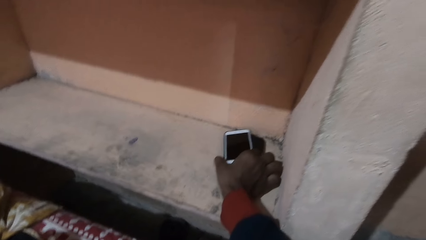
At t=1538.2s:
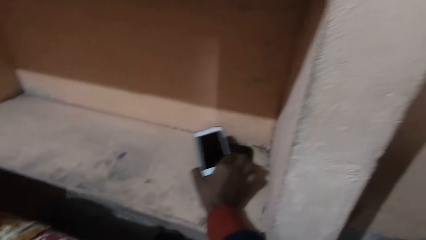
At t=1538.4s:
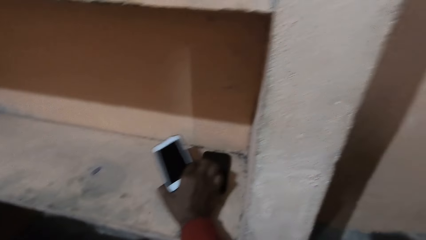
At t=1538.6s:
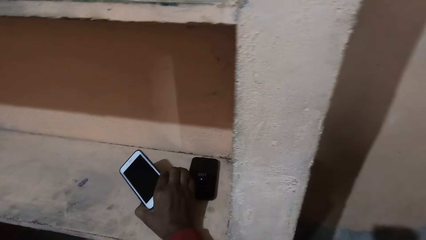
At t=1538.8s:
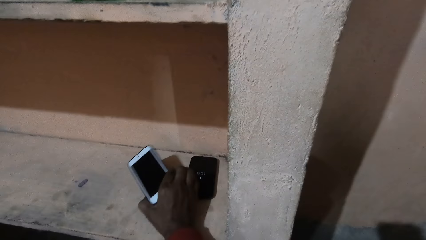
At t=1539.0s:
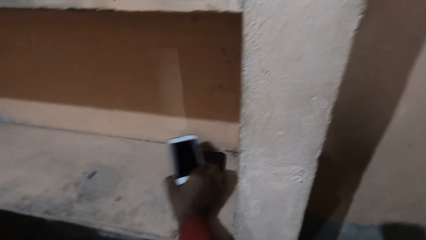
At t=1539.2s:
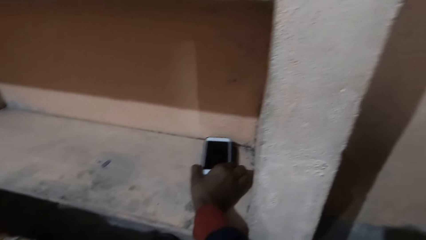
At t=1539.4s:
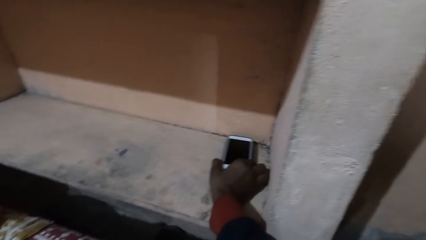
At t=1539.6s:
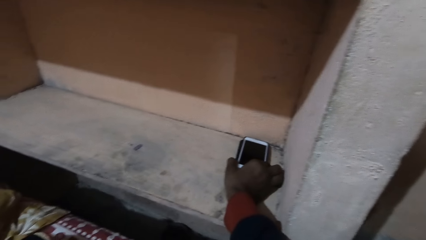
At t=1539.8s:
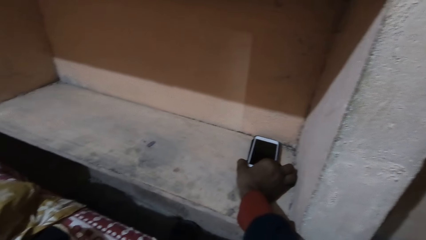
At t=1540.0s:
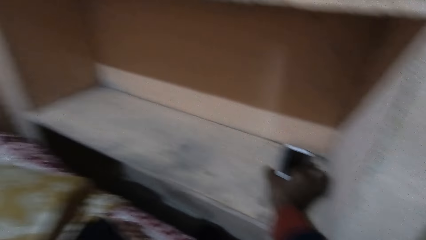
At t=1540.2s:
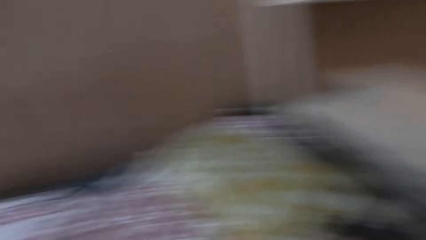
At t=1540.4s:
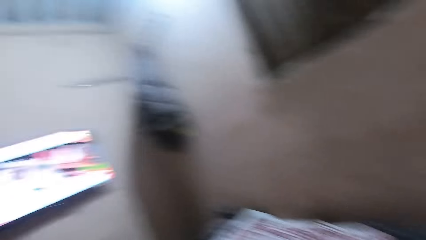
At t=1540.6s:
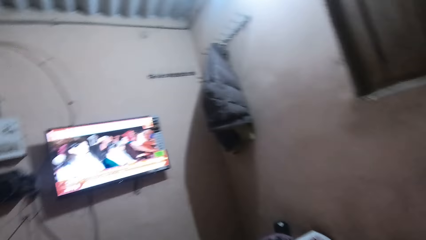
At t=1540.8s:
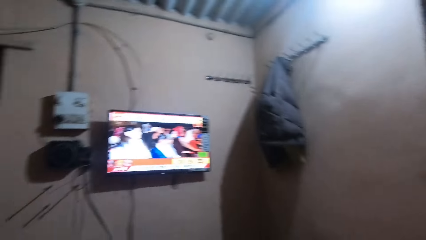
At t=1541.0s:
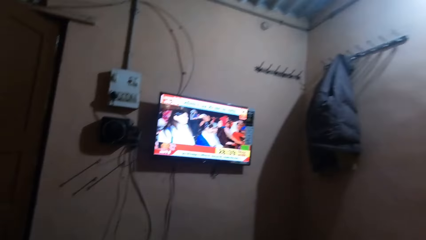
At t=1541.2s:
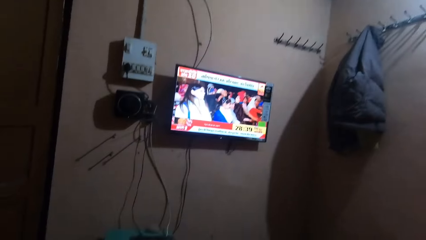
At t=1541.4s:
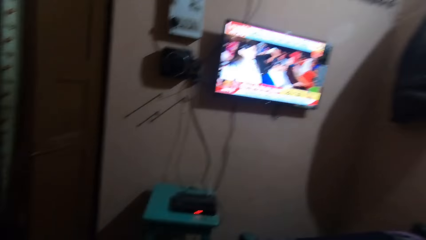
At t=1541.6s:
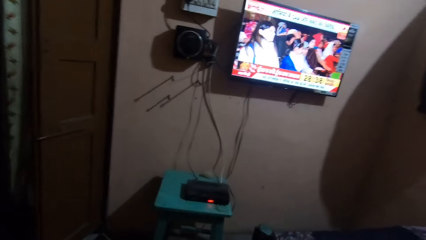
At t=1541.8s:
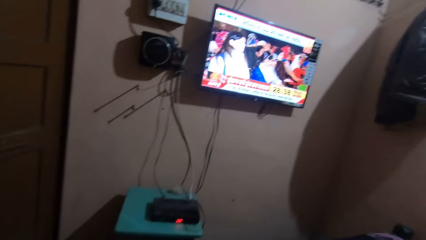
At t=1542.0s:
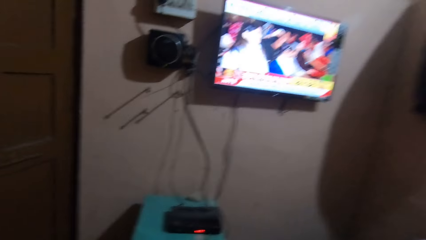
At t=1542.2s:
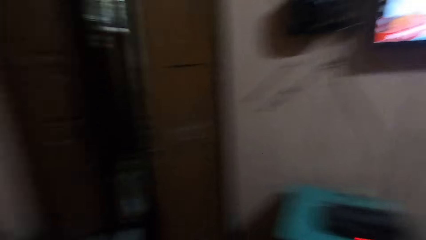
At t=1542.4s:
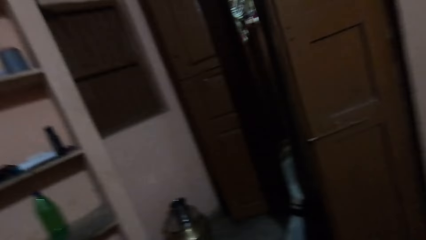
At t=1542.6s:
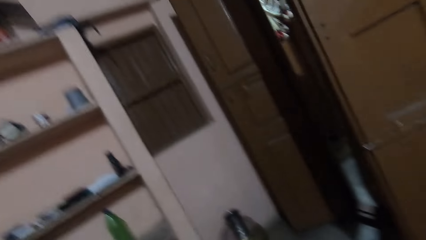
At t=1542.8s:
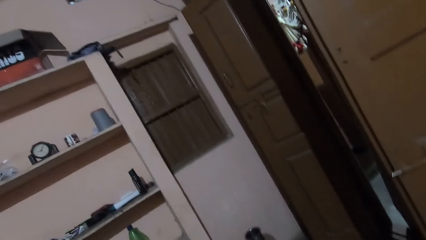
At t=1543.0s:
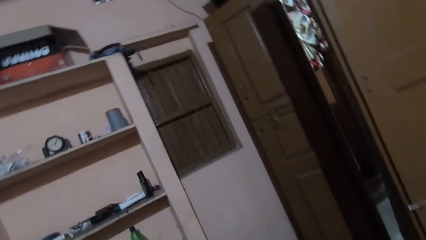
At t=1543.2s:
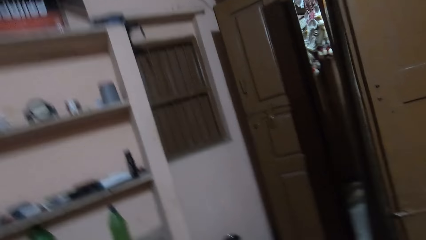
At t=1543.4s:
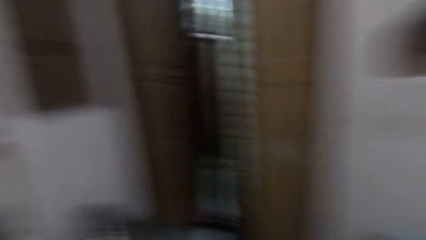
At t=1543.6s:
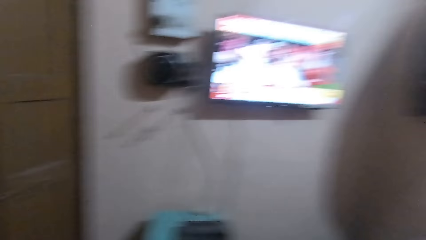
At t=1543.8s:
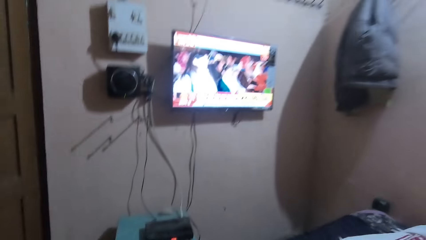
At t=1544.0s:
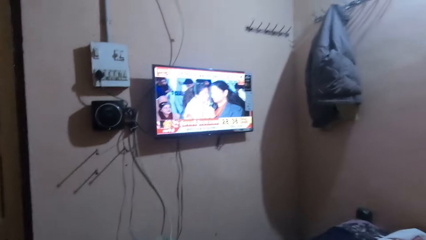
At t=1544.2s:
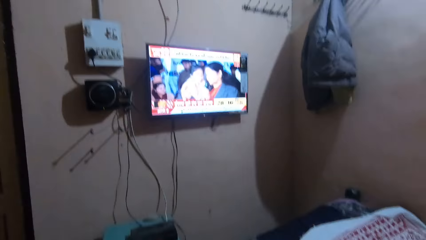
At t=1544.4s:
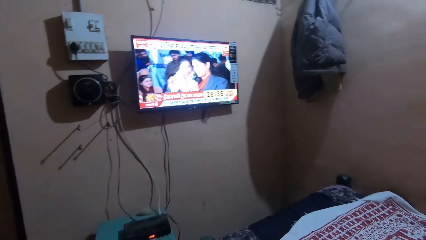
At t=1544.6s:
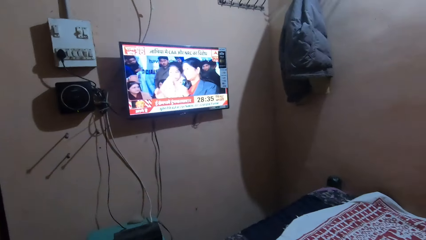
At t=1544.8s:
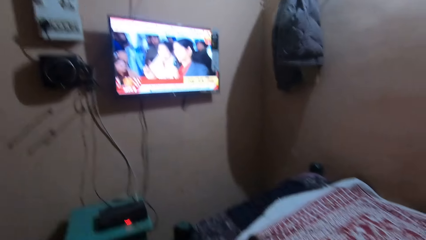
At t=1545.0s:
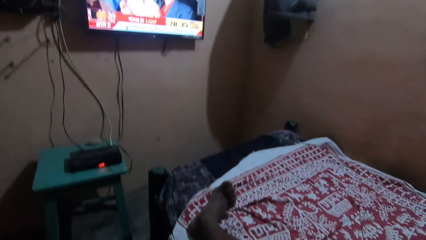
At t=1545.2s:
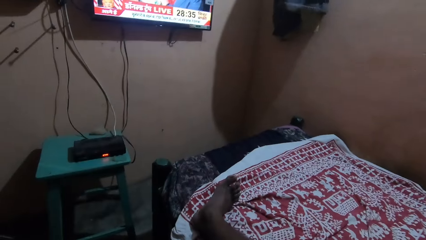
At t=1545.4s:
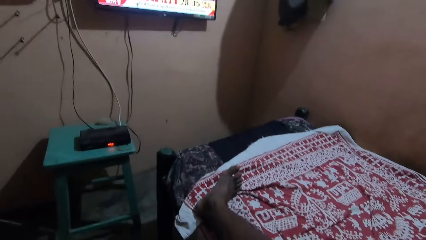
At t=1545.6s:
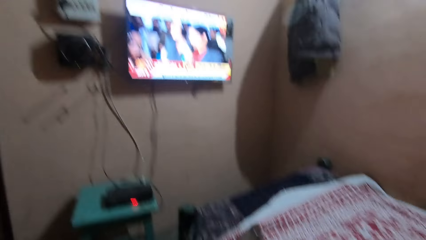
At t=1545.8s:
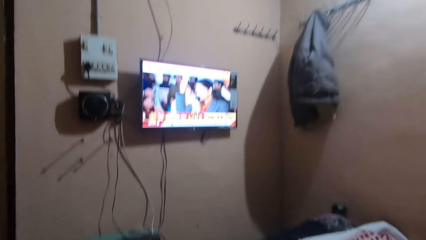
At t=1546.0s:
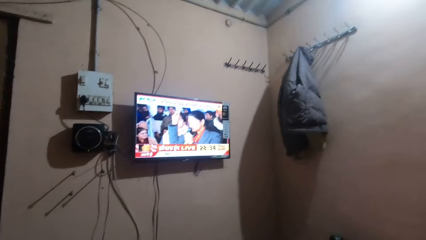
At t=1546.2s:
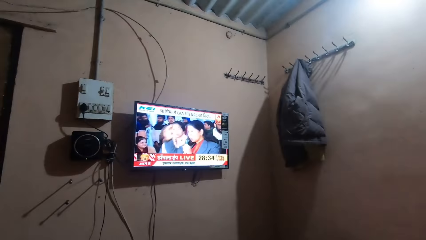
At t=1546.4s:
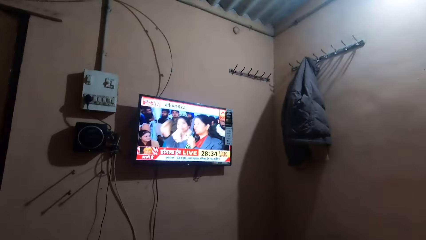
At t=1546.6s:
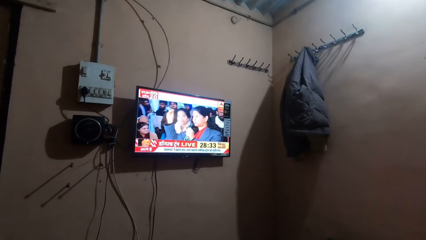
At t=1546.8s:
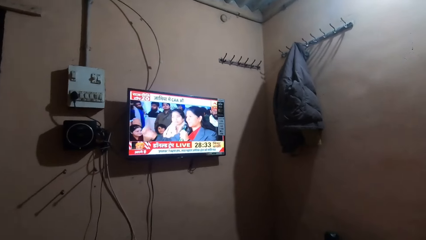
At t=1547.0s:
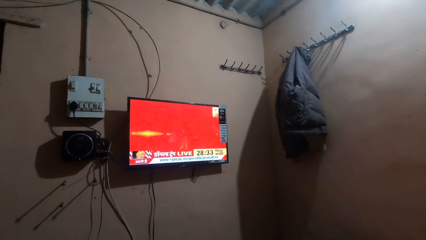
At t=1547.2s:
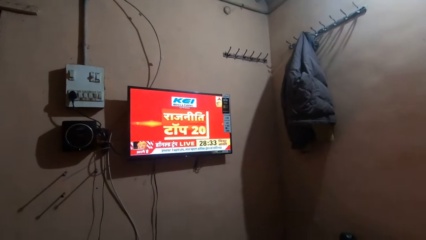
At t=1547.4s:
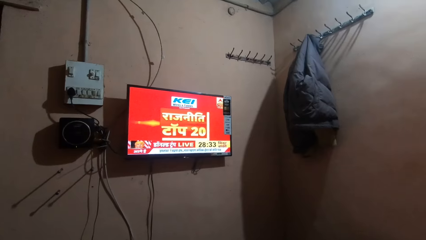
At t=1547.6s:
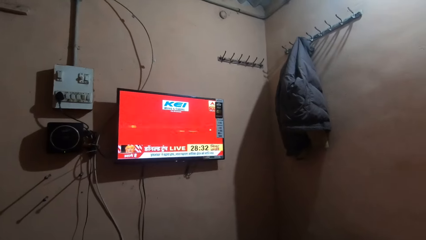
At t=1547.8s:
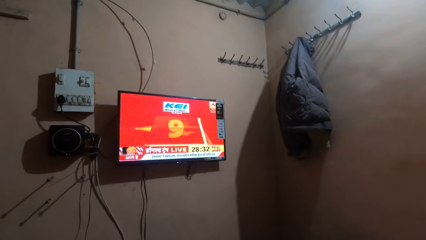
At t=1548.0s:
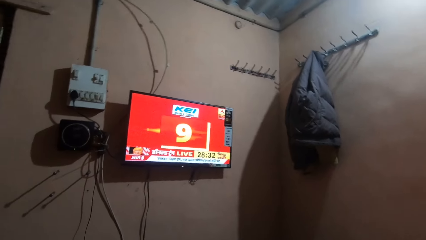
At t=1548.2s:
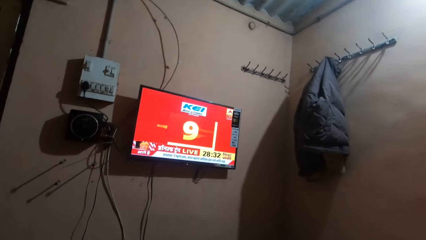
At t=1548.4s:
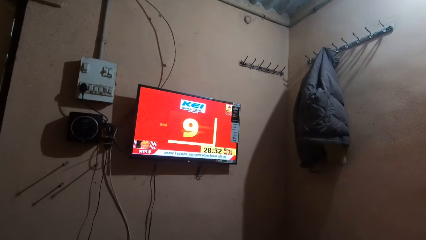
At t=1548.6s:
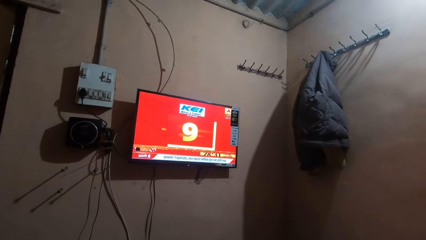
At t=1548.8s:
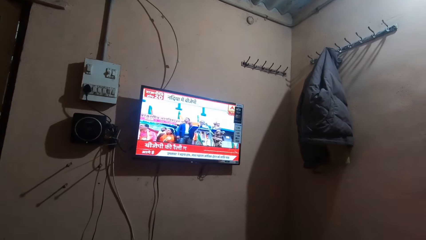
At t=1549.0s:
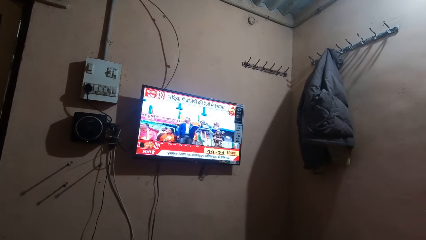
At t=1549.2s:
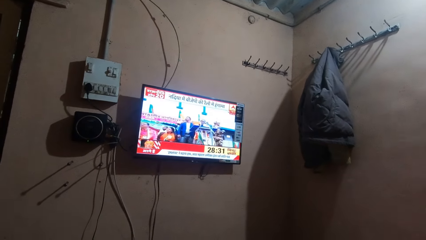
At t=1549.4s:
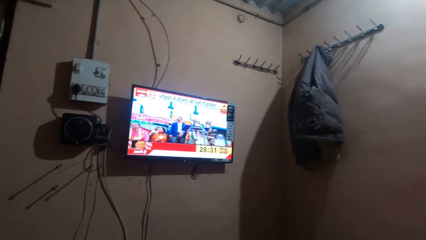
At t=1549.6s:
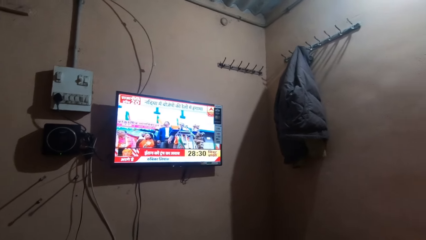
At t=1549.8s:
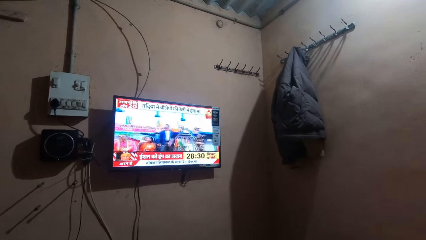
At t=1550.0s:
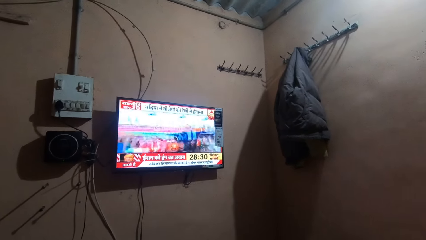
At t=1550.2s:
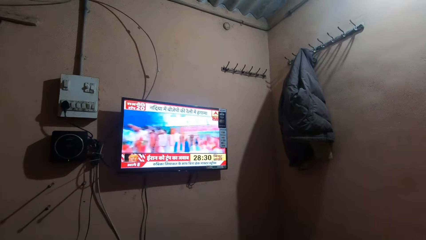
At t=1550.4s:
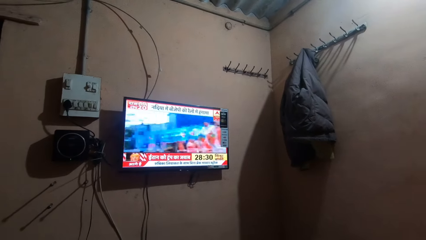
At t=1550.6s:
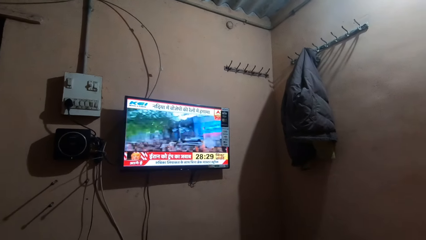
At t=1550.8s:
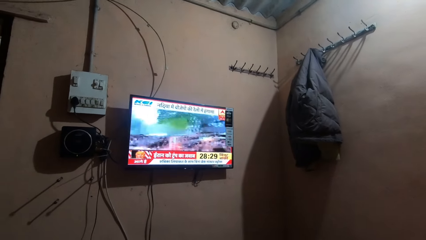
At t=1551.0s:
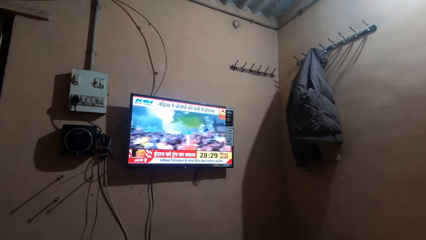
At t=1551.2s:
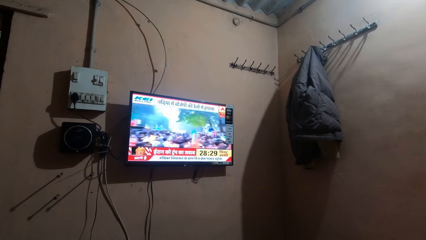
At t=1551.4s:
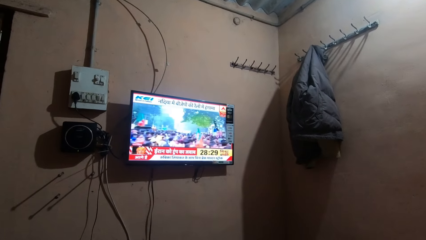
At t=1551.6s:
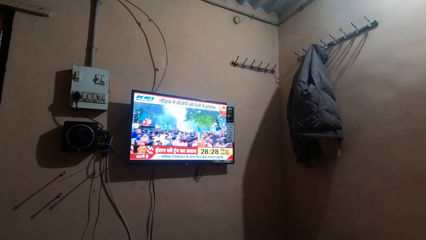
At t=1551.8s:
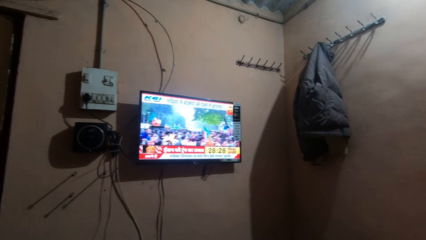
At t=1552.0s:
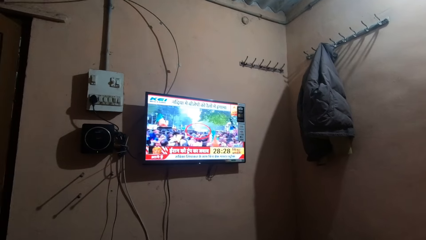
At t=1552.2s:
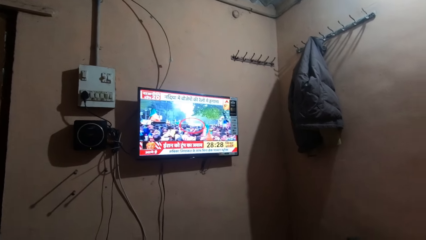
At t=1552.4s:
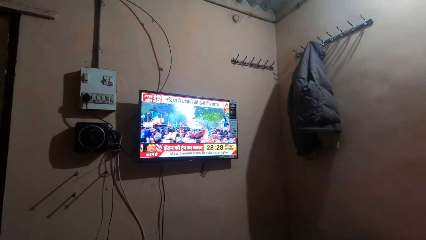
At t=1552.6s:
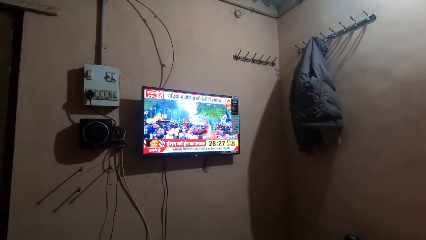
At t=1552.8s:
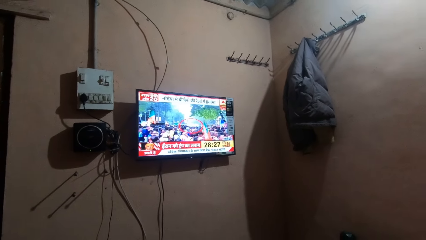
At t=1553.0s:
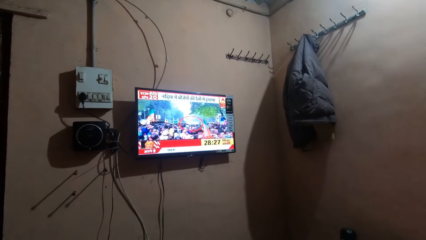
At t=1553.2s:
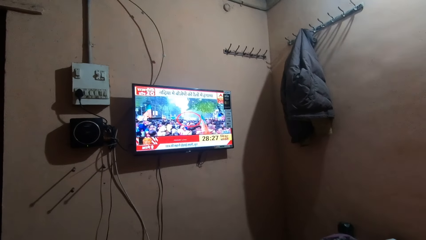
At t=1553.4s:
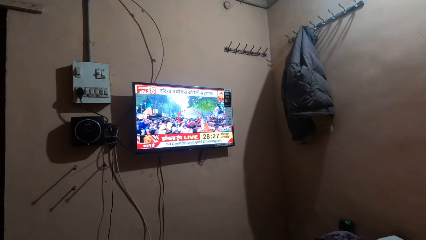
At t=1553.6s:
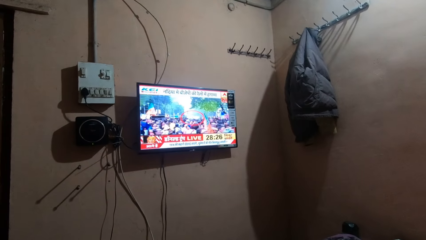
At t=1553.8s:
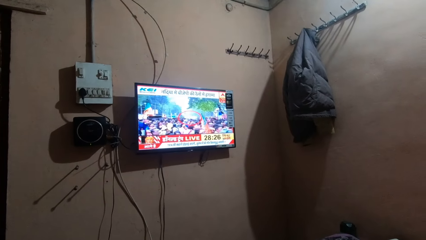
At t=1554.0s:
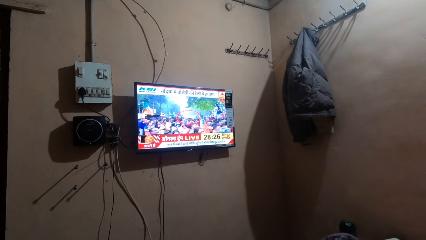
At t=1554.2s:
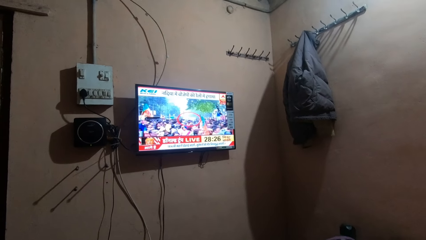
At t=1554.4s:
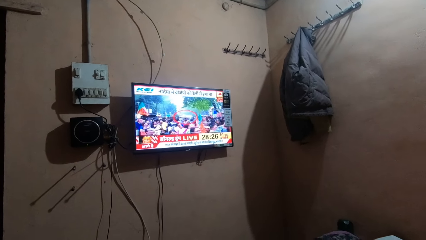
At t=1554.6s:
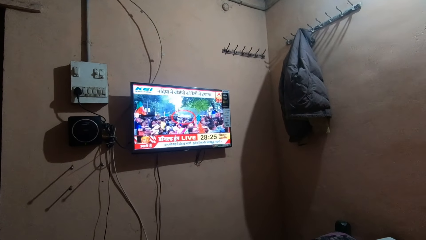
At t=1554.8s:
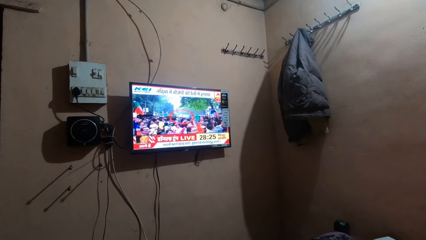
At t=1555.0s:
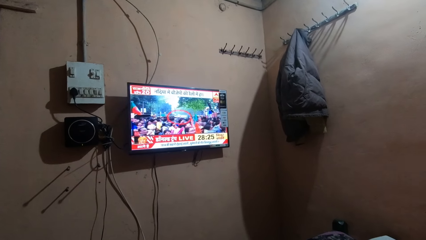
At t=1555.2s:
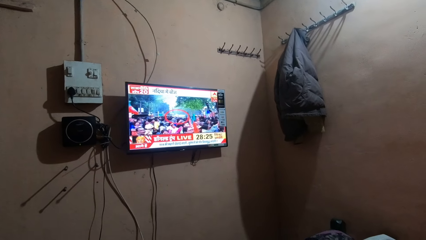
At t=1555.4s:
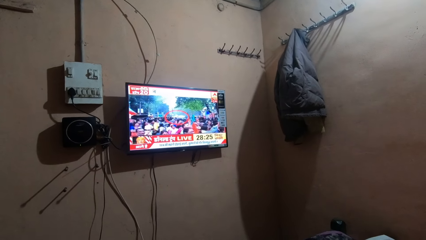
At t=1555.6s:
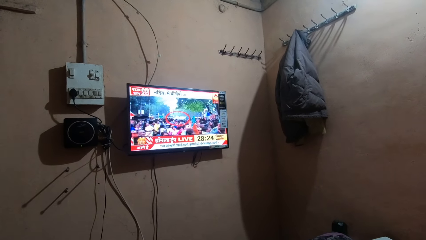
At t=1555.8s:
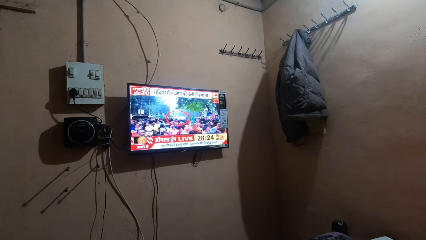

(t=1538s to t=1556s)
The camera wearer lifts the phone. He puts the phone down. He watches the television. He looks around the room. He puts his leg on the bed. He watches the television. He watches the television.
